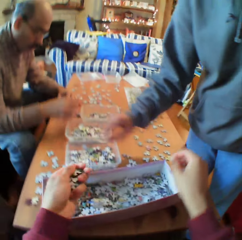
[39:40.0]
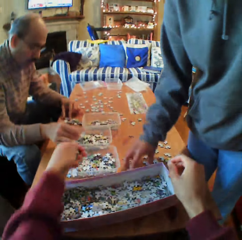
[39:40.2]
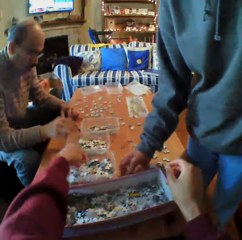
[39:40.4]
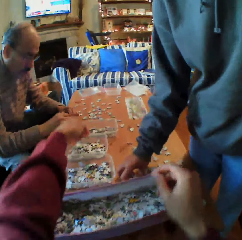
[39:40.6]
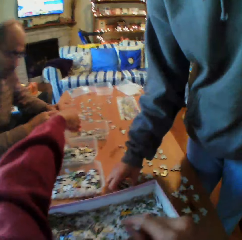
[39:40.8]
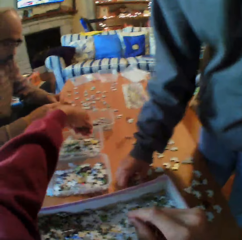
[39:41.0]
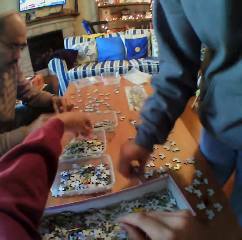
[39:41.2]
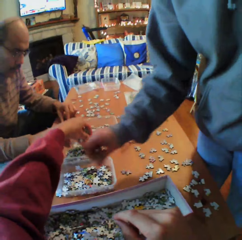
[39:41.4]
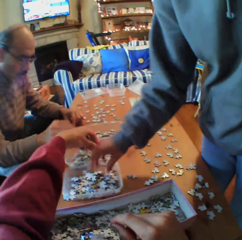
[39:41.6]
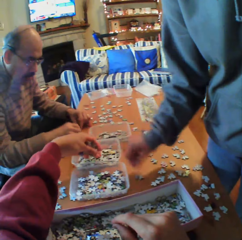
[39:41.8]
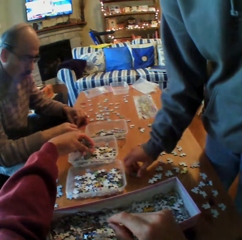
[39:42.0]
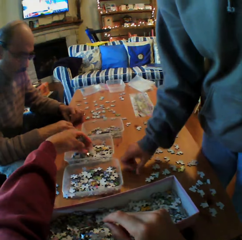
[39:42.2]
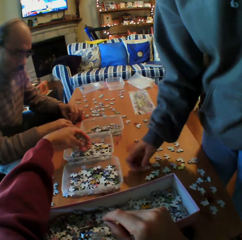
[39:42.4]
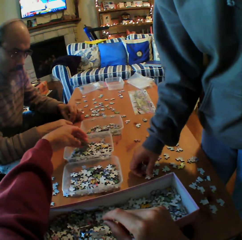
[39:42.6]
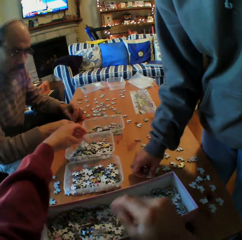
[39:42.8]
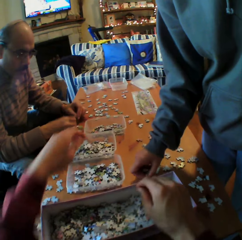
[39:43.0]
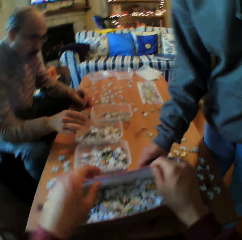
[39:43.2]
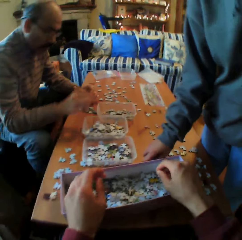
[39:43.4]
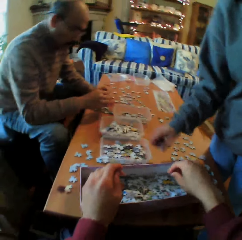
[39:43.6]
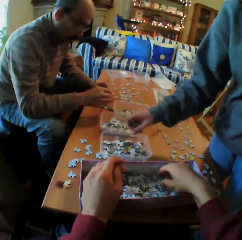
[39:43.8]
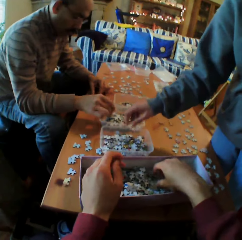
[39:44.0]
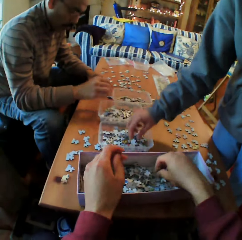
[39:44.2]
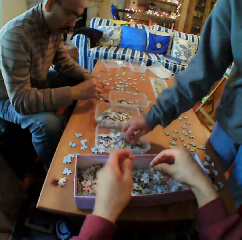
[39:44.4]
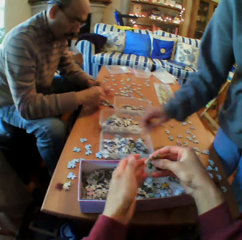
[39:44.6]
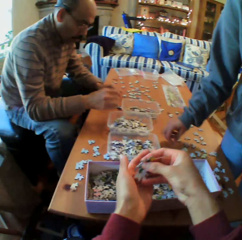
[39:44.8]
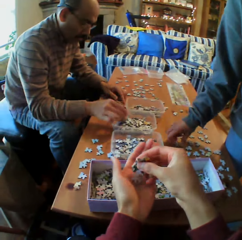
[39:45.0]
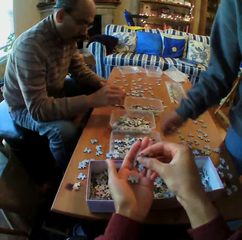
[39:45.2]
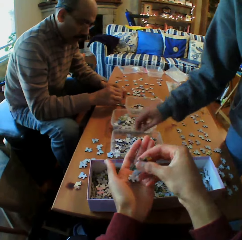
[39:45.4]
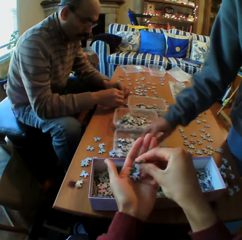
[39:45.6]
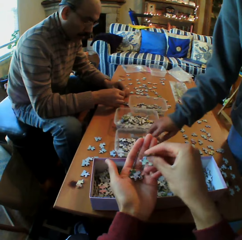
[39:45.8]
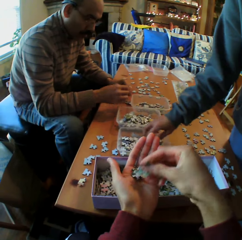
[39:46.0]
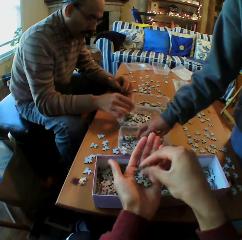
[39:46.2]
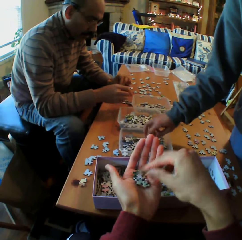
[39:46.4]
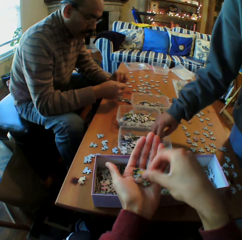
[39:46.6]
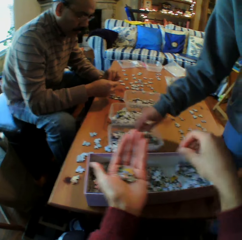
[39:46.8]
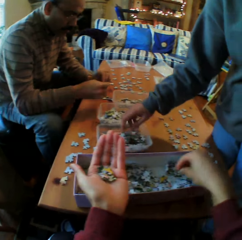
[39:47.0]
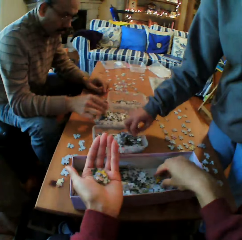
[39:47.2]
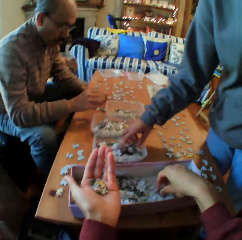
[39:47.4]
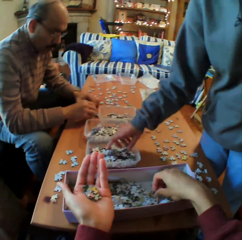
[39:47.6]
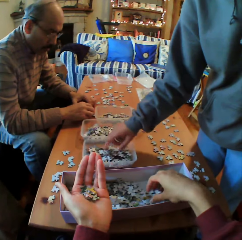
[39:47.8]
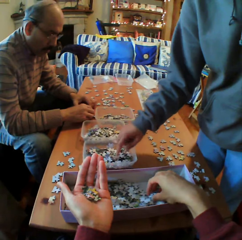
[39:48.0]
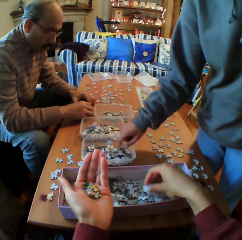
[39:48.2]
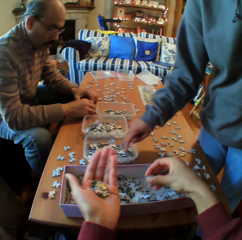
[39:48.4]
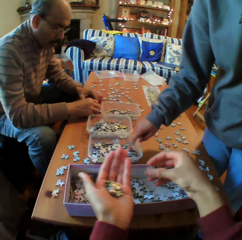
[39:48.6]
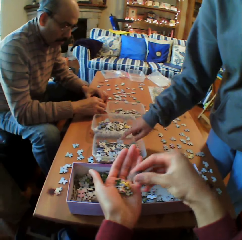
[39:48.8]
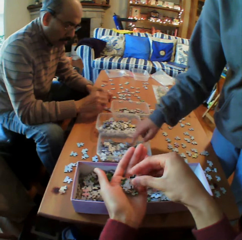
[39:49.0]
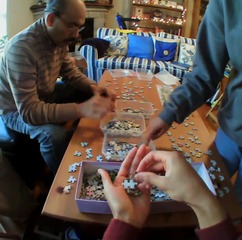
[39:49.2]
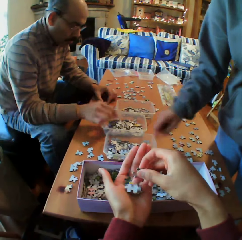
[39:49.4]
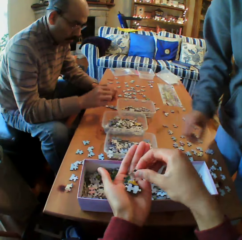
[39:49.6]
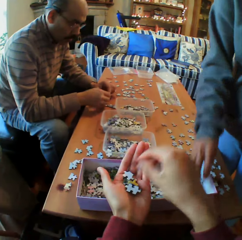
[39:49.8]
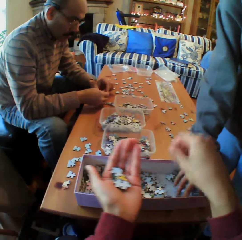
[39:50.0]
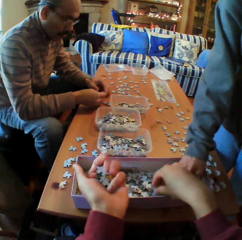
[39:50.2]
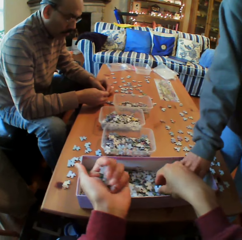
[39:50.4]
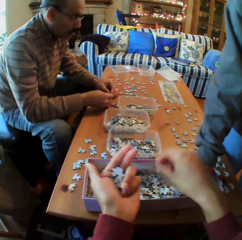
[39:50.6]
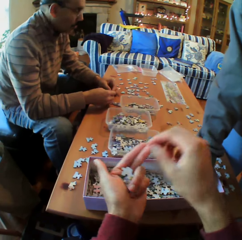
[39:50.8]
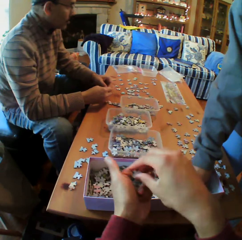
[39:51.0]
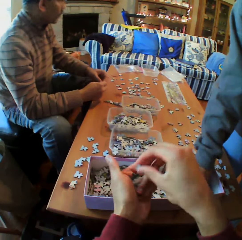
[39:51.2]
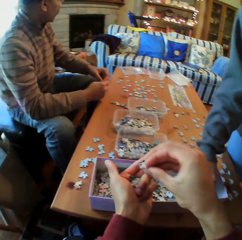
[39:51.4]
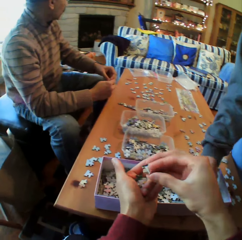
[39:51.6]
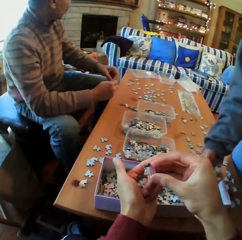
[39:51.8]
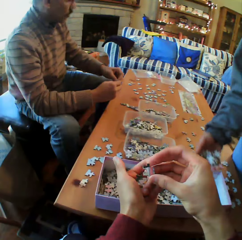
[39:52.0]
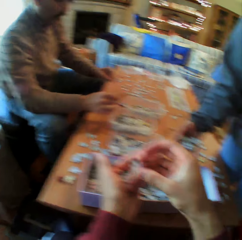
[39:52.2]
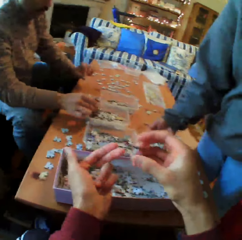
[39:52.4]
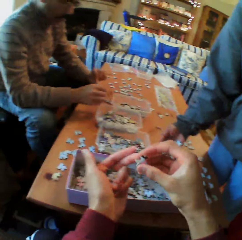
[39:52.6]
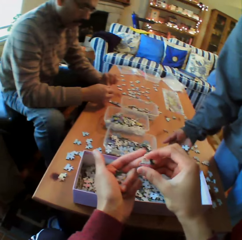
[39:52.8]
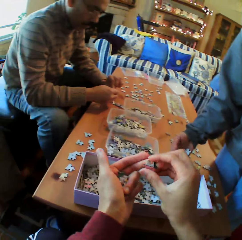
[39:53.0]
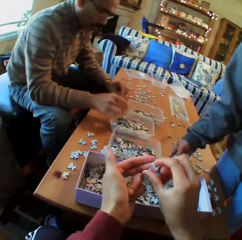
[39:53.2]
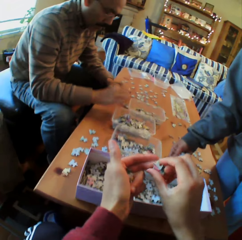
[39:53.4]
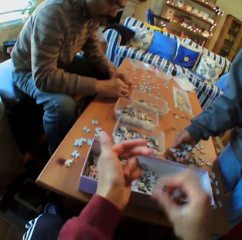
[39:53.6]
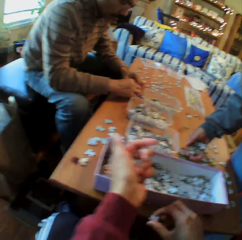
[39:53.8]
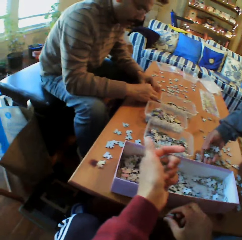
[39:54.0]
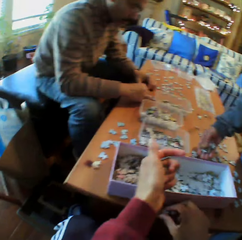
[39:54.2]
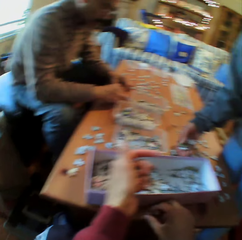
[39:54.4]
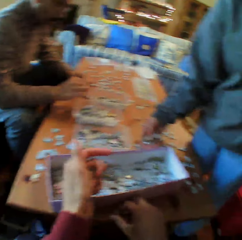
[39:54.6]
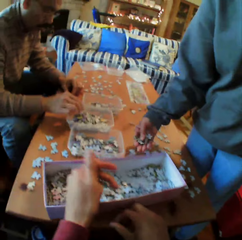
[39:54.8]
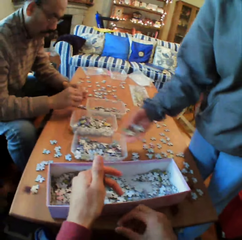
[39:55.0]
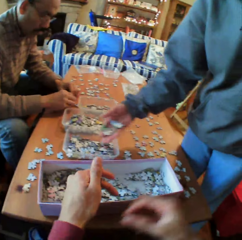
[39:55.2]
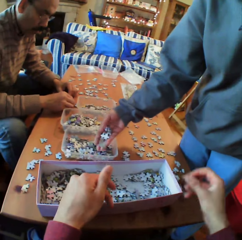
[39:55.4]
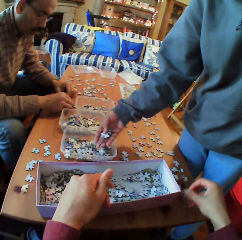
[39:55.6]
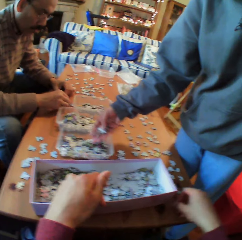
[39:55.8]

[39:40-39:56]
The camera wearer puts the papers in the dish. The woman puts the papers in the dish. She picks the papers from the table and puts the papers in the dish. The camera wearer picks up the papers from the box. The woman puts the papers in the dish. The camera wearer picks up the papers from the dish. The woman picks the papers from the box. The man looks around the house. The camera wearer puts the papers on the table.

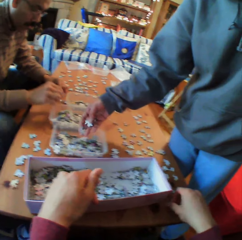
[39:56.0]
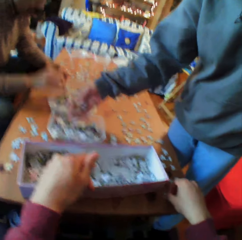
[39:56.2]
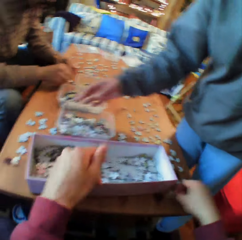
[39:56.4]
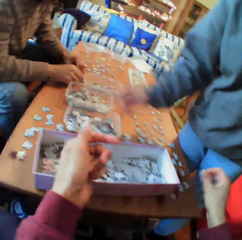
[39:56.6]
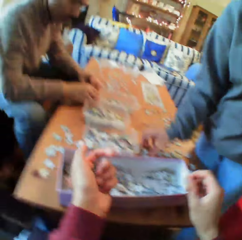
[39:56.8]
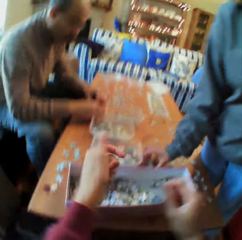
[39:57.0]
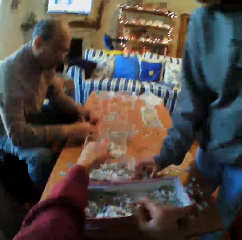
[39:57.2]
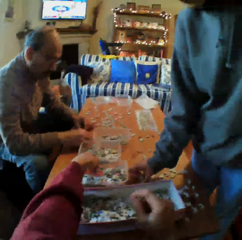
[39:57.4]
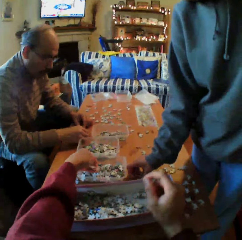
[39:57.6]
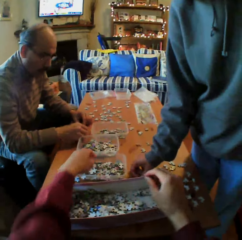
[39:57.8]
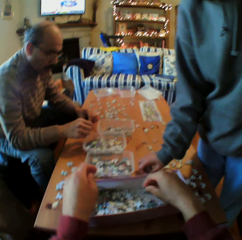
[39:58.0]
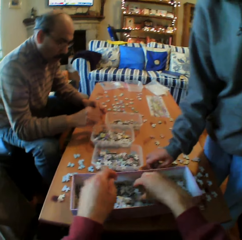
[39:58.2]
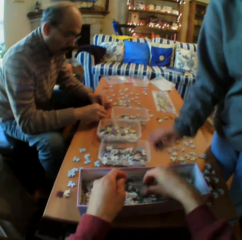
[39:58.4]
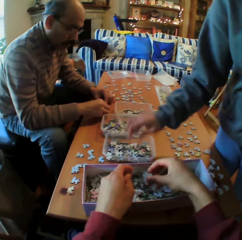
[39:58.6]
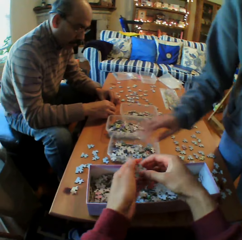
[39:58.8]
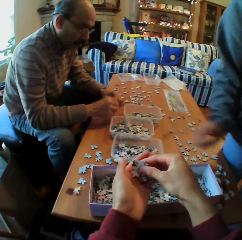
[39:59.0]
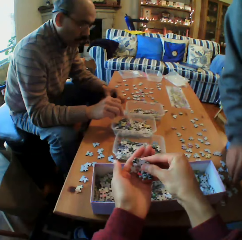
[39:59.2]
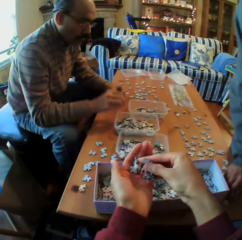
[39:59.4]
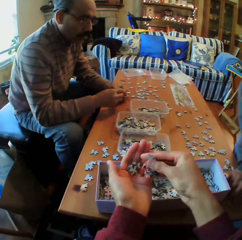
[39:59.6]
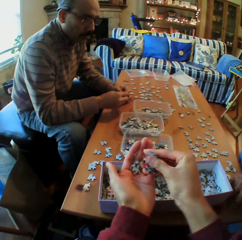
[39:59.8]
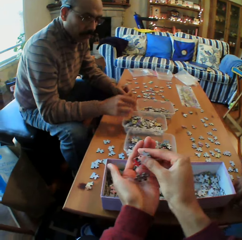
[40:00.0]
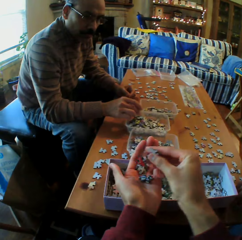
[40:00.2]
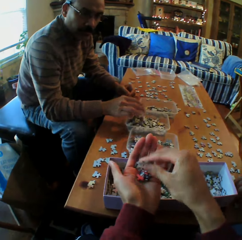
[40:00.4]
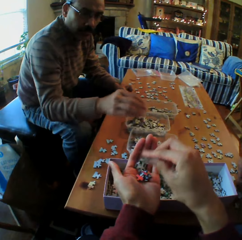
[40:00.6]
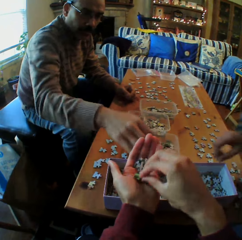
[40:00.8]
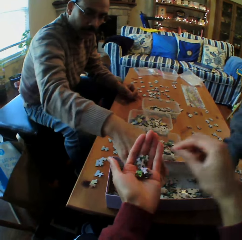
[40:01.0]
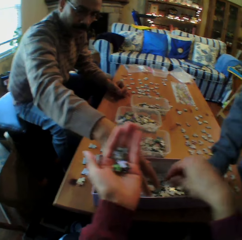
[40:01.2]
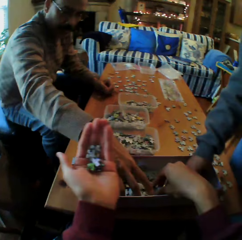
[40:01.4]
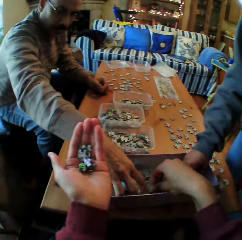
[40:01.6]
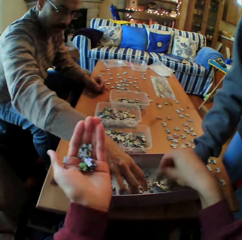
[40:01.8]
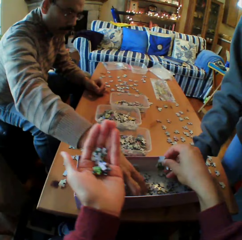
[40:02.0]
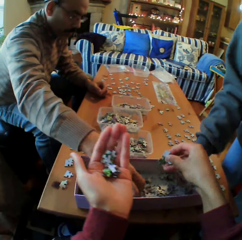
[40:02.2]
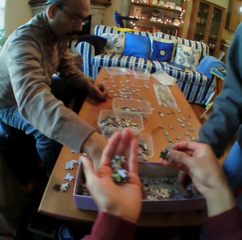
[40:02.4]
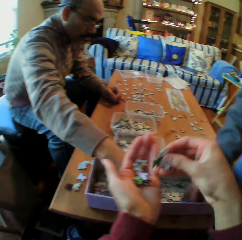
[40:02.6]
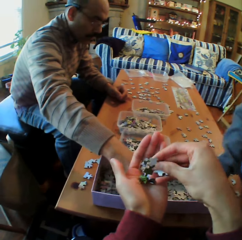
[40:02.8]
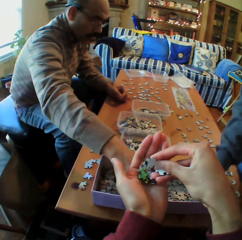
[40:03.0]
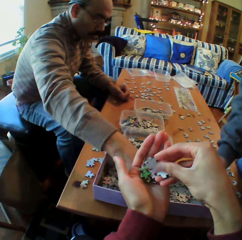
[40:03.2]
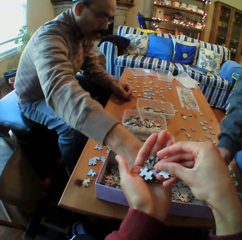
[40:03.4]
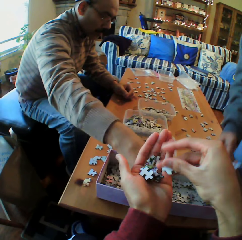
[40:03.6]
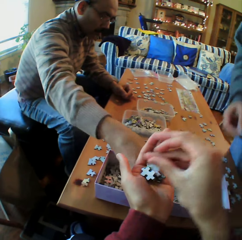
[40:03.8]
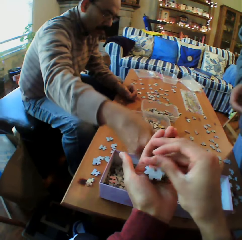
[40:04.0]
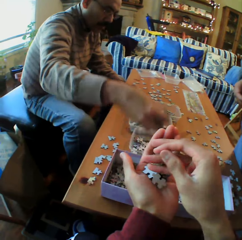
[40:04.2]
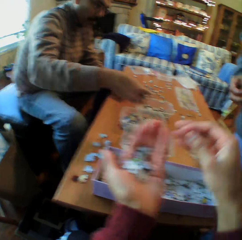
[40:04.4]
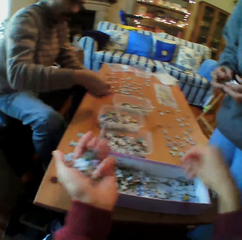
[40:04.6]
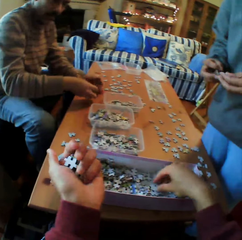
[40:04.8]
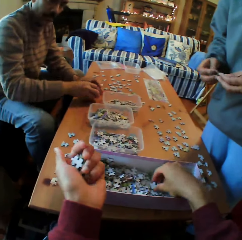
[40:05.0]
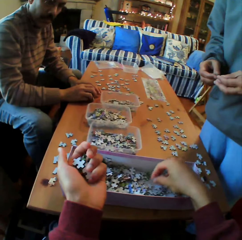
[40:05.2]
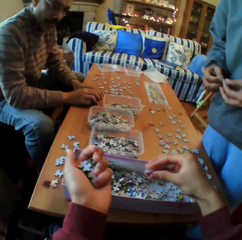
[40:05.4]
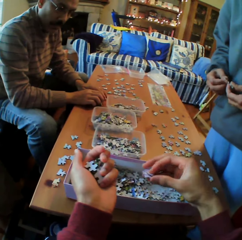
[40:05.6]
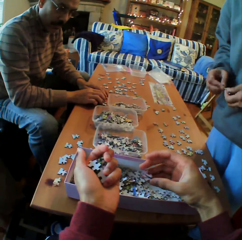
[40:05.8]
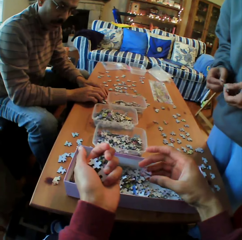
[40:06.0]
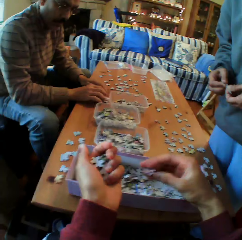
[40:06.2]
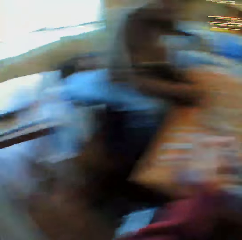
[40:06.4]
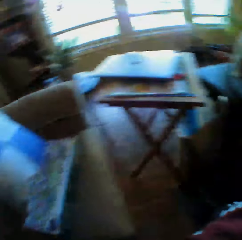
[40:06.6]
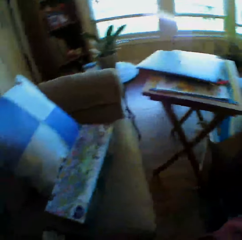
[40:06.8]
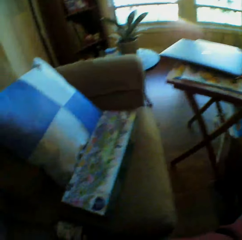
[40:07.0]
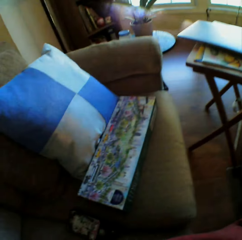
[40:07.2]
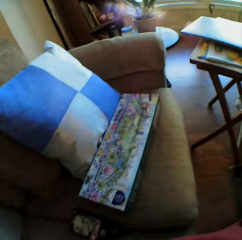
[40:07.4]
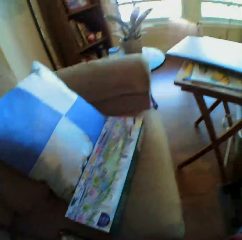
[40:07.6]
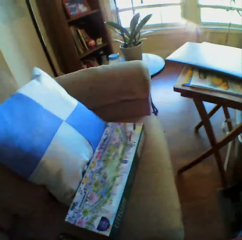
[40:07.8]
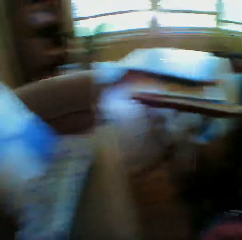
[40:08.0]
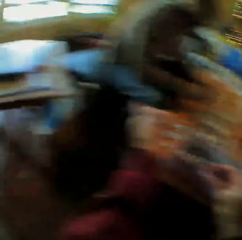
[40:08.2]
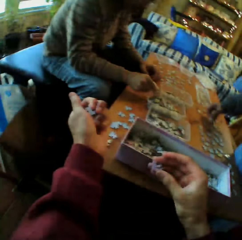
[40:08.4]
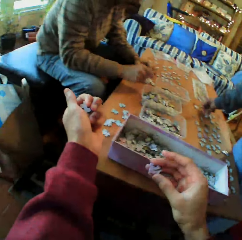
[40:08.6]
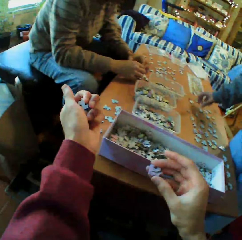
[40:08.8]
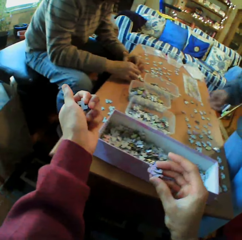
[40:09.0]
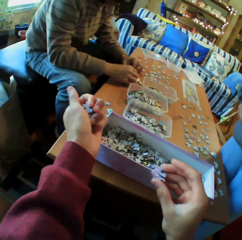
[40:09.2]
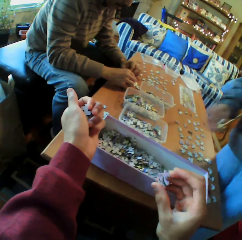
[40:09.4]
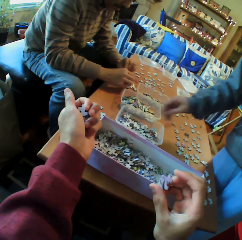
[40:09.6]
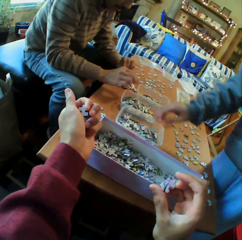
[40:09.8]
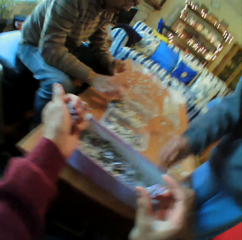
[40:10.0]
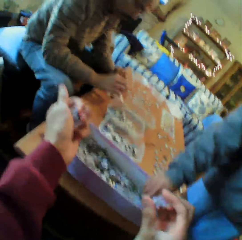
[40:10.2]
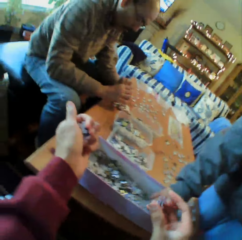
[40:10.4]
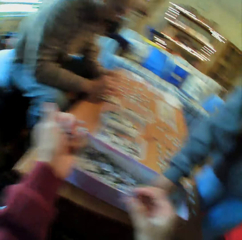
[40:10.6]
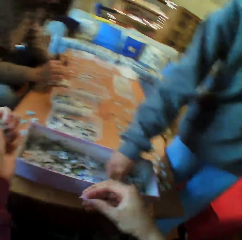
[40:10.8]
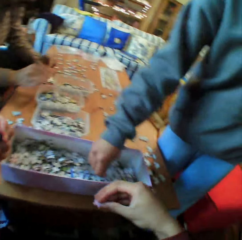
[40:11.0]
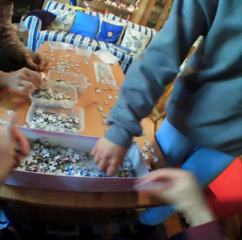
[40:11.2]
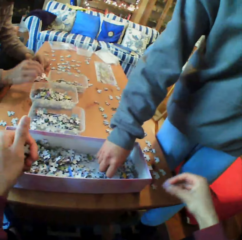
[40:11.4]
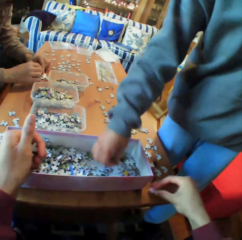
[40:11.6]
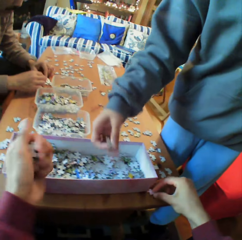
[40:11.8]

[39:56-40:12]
The man picks up the papers from the table. The camera wearer puts the papers in the dish. He puts the papers in the dish again. He looks at the papers on the table. The man picks up the papers from the box. The camera wearer picks the papers from the table. He puts the papers on his hands. The man puts the papers on the table. The camera wearer looks at the box on the chair. He looks at the pieces of paper.
